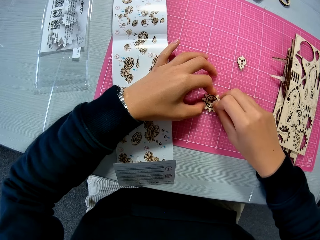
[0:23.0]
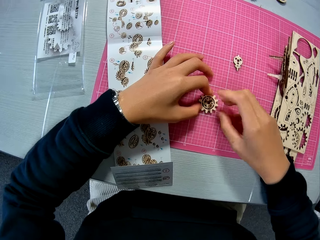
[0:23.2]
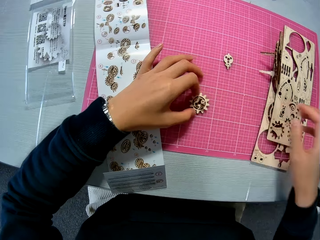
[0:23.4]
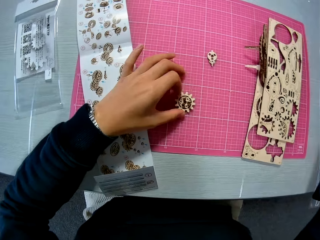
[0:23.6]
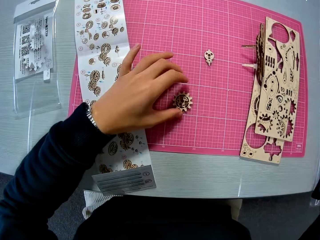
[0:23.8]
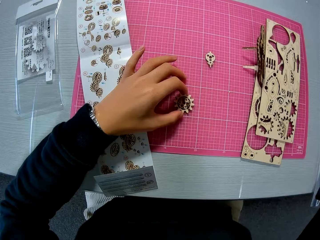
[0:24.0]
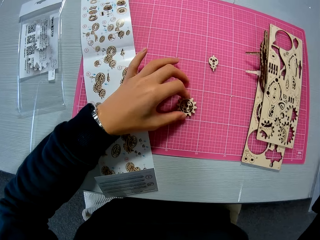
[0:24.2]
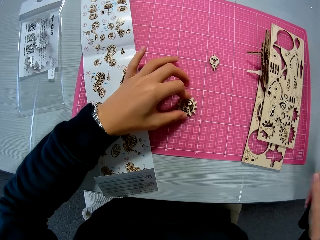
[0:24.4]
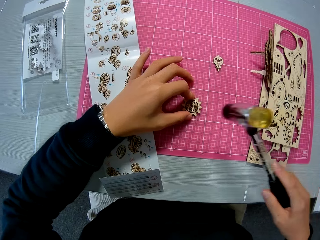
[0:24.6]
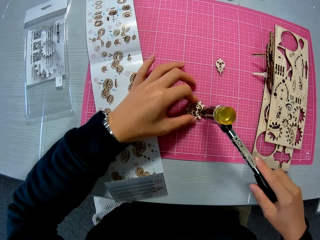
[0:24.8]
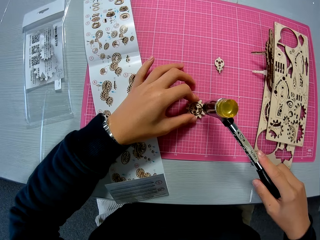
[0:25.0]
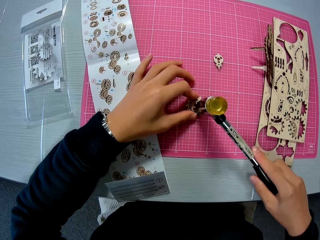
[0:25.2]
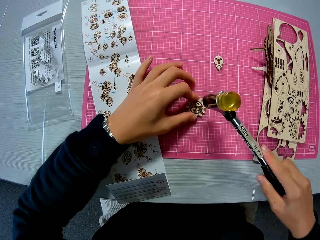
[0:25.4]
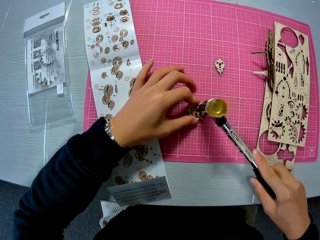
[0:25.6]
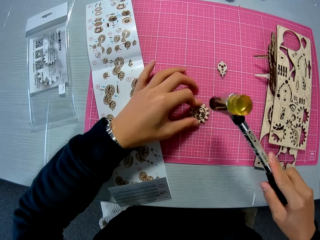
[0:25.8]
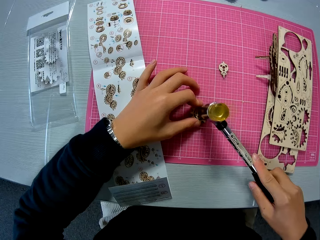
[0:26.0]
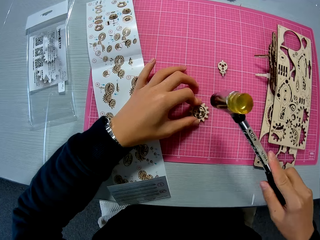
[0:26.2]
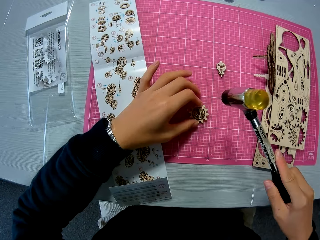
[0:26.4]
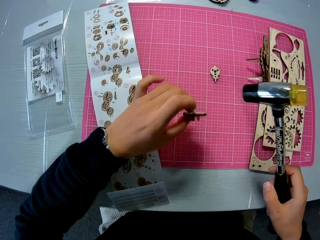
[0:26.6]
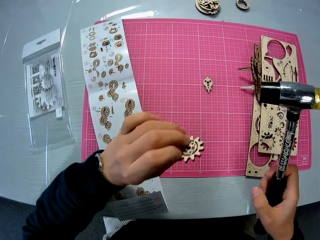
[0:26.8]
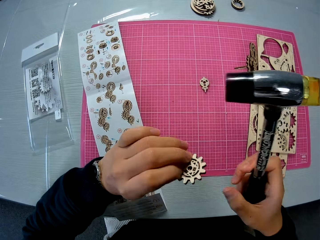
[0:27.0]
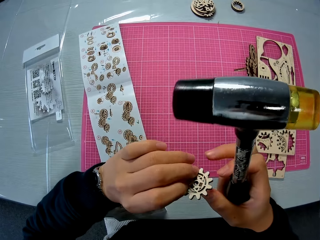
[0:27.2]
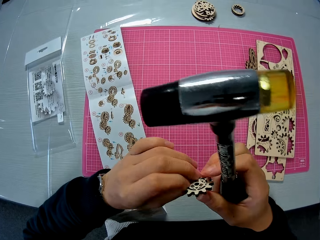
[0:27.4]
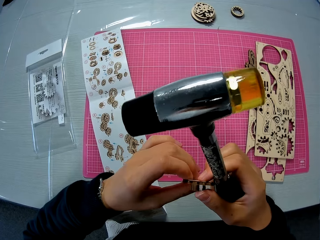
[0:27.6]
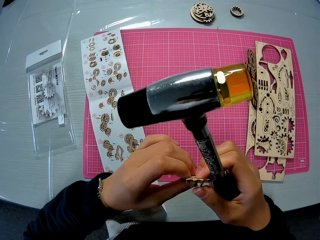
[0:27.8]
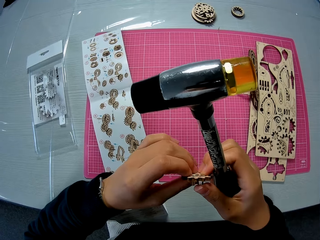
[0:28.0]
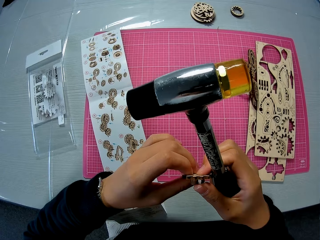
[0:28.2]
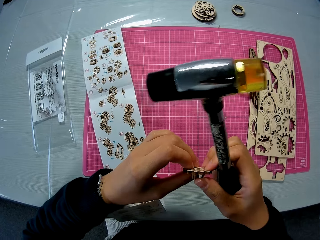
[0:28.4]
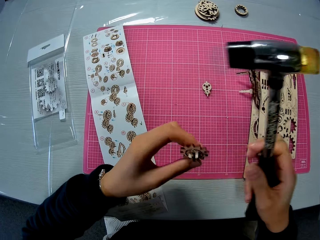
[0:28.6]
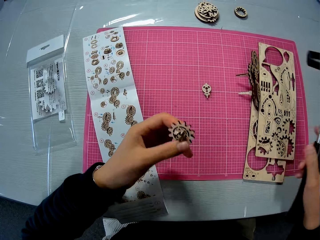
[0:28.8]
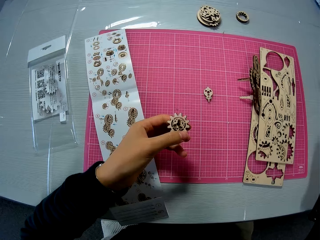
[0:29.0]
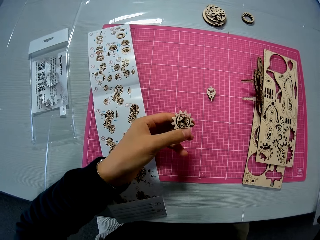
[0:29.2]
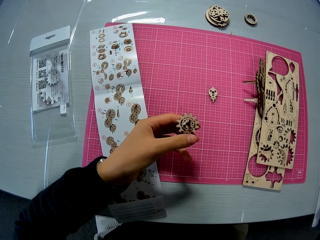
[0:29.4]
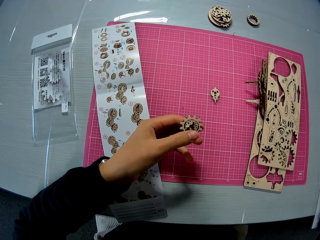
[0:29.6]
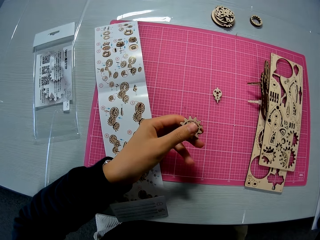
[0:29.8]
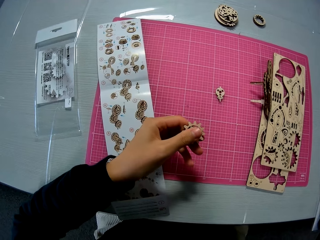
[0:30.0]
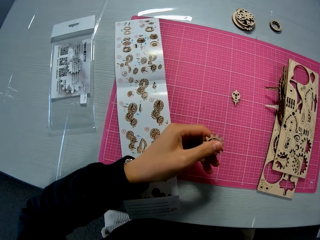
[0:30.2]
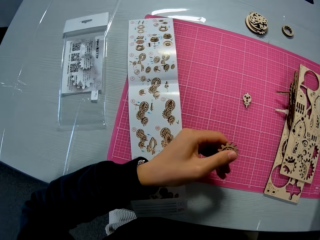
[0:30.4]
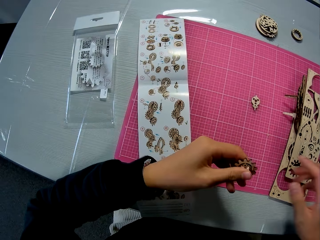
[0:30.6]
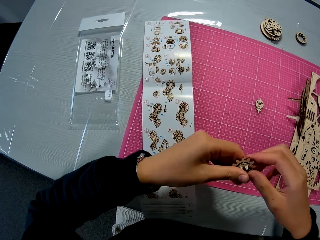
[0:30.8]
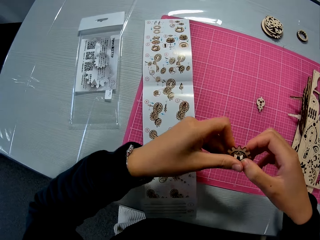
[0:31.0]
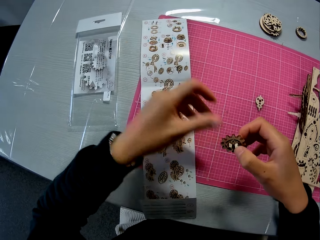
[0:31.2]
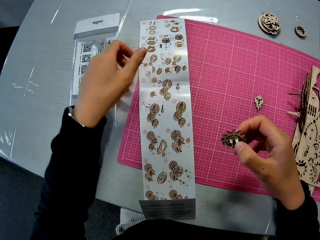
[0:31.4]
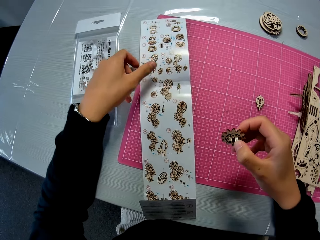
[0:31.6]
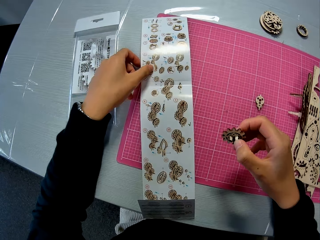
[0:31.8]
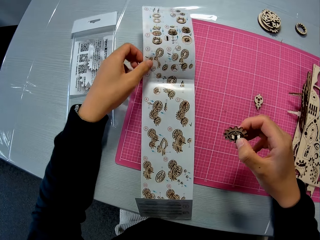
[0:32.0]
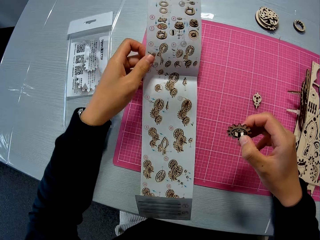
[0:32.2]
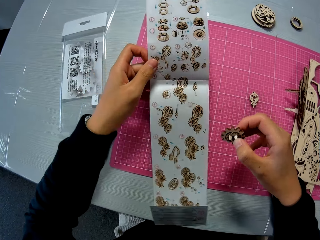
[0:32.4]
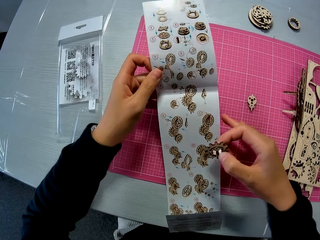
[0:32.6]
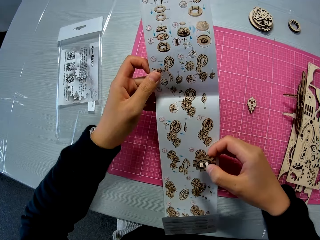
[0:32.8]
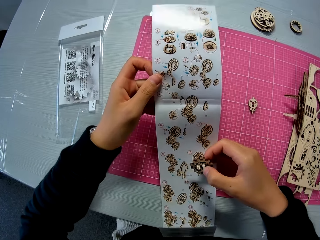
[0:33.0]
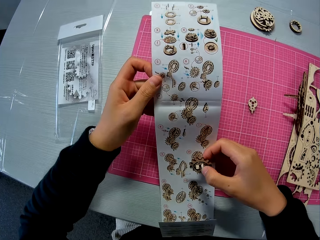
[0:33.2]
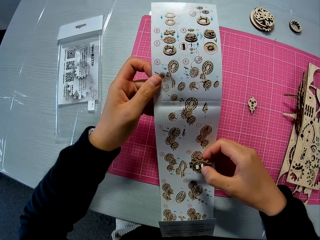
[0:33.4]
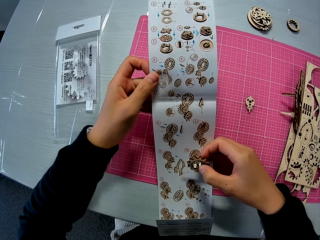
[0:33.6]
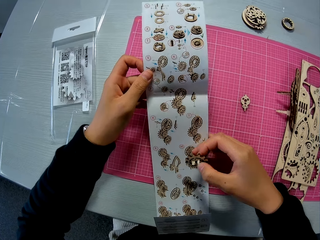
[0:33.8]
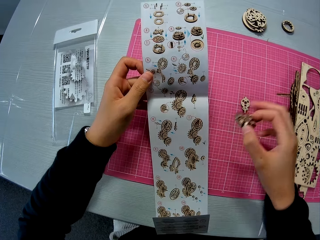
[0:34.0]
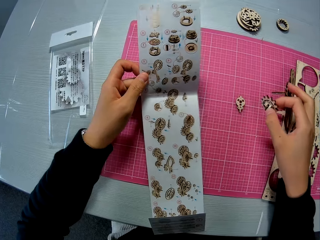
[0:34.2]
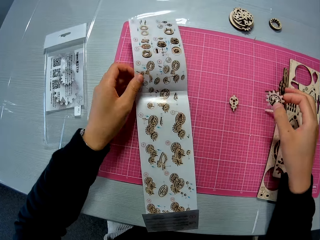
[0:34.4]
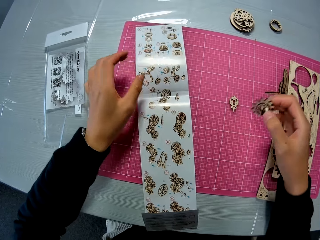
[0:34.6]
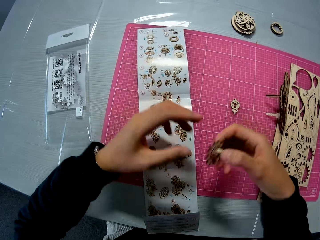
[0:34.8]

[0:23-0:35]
The camera wearer picks up the soft tip hammer from the table with his right hand. He hits the hammer on the wooden pieces. He picks up the wooden pieces from the table mat. He checks the wooden pieces in his hand. He holds the wooden pieces with his hands. He places the soft tip hammer on the table. He picks up a design sheet or laser cut wood craft kit manual from the table mat with his left hand. He holds the design sheet. He studies the design sheet.

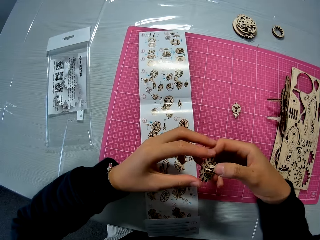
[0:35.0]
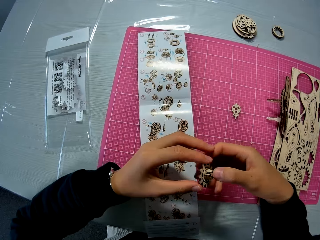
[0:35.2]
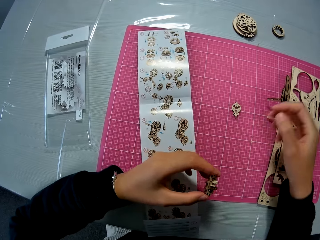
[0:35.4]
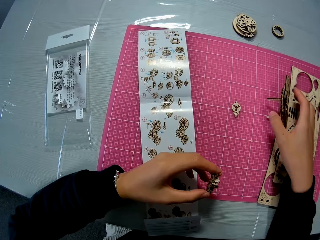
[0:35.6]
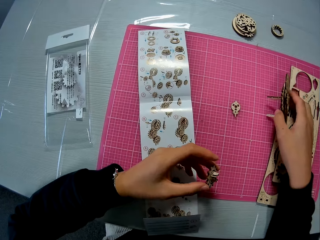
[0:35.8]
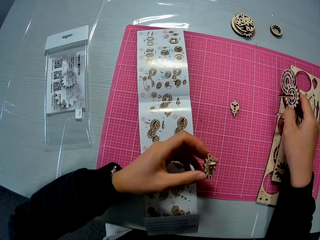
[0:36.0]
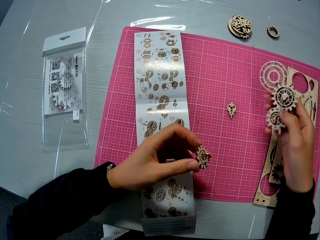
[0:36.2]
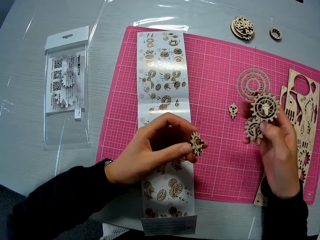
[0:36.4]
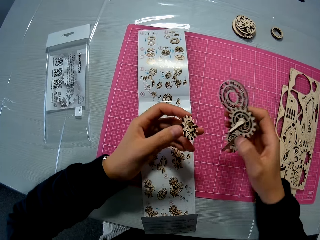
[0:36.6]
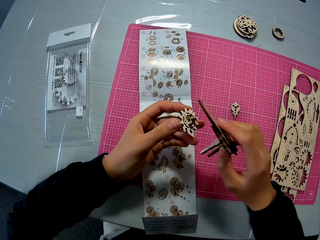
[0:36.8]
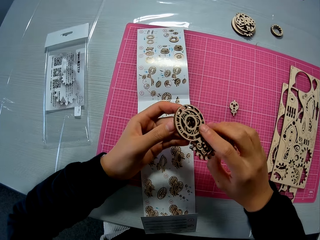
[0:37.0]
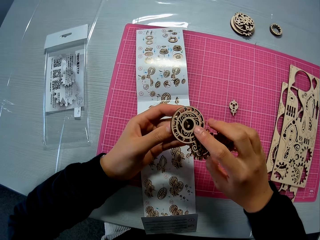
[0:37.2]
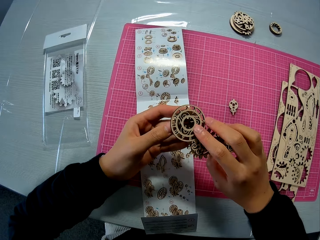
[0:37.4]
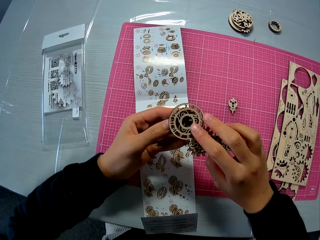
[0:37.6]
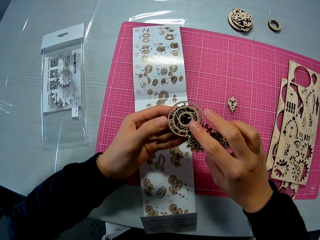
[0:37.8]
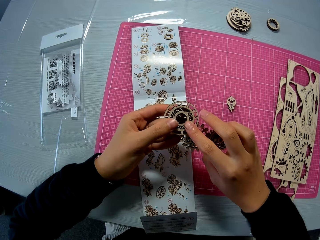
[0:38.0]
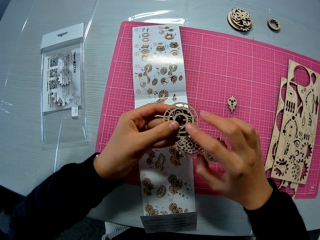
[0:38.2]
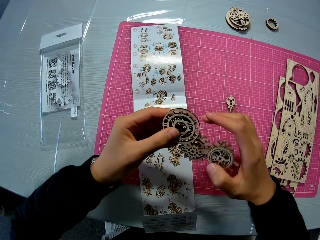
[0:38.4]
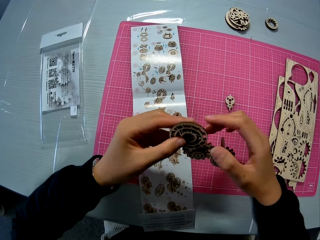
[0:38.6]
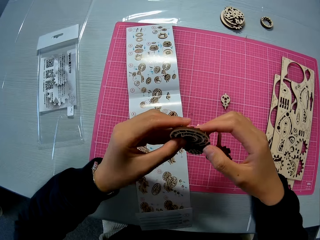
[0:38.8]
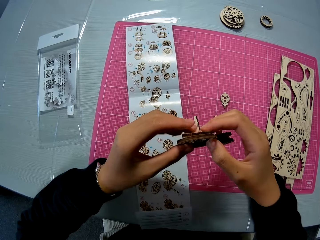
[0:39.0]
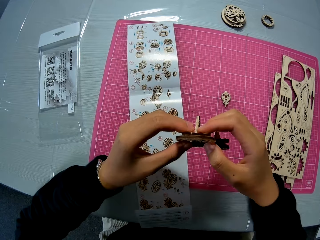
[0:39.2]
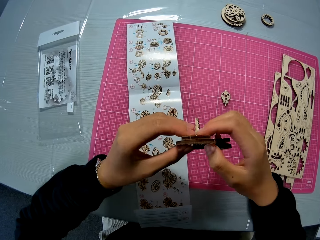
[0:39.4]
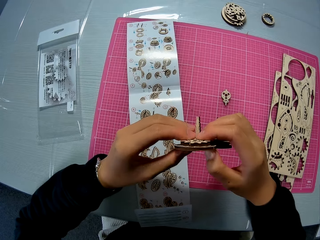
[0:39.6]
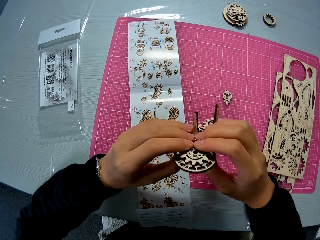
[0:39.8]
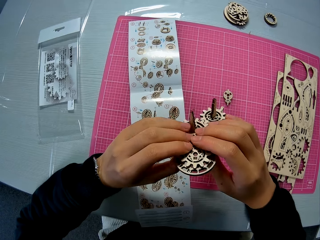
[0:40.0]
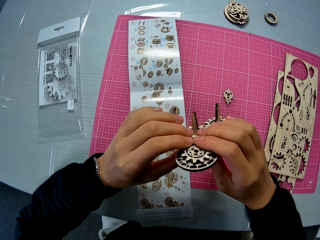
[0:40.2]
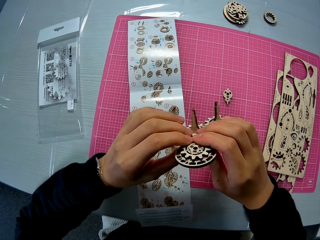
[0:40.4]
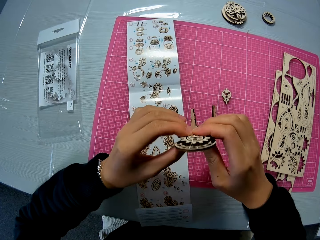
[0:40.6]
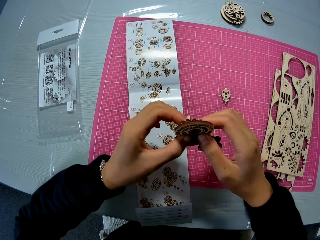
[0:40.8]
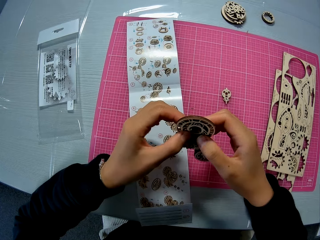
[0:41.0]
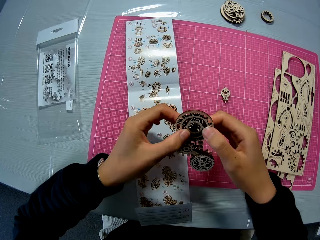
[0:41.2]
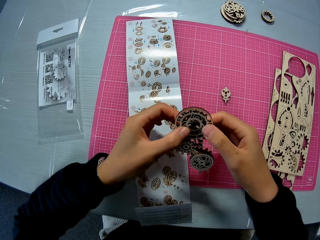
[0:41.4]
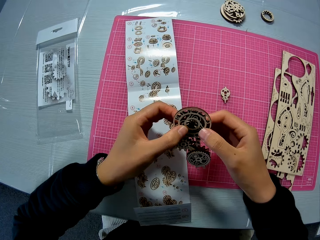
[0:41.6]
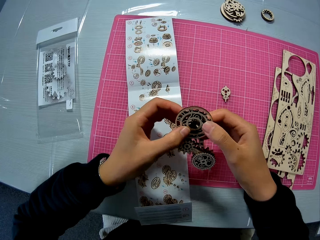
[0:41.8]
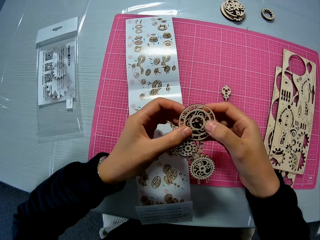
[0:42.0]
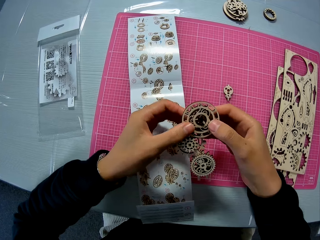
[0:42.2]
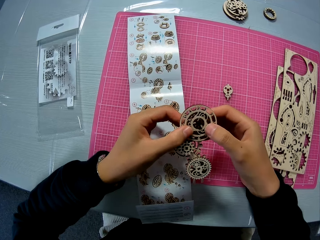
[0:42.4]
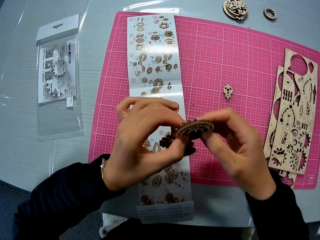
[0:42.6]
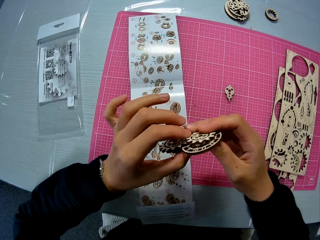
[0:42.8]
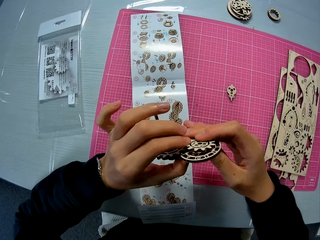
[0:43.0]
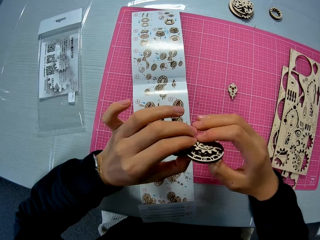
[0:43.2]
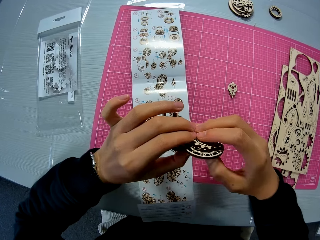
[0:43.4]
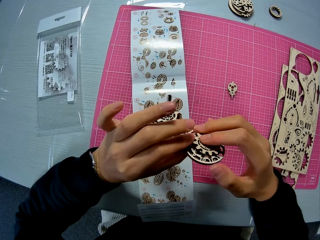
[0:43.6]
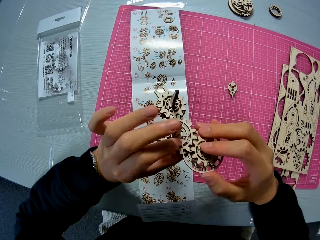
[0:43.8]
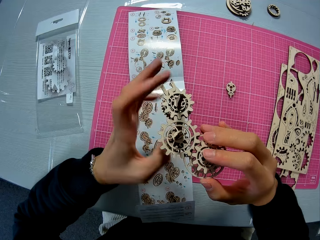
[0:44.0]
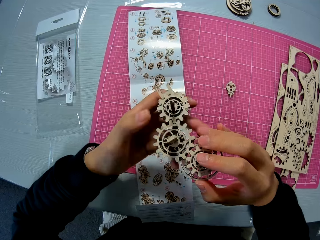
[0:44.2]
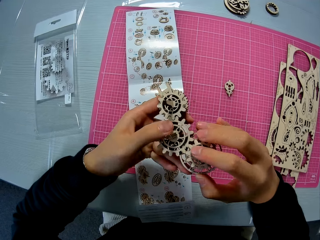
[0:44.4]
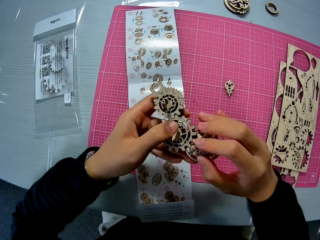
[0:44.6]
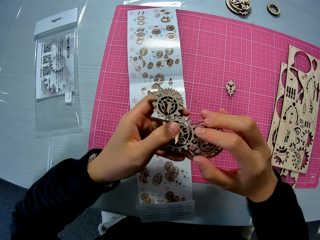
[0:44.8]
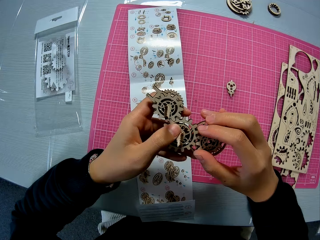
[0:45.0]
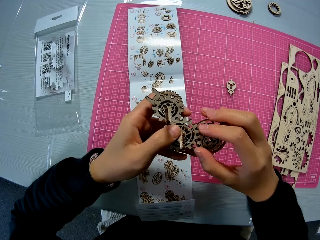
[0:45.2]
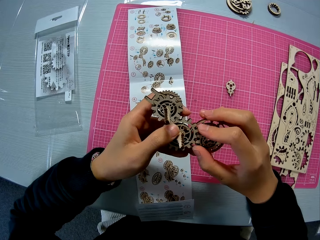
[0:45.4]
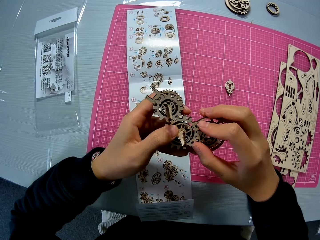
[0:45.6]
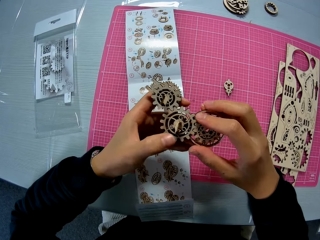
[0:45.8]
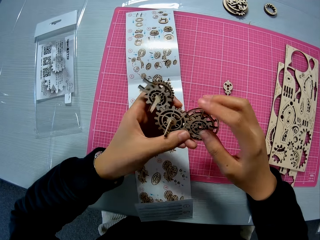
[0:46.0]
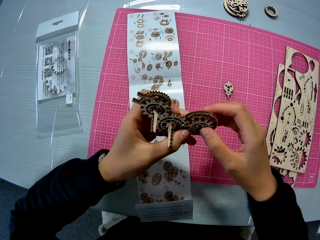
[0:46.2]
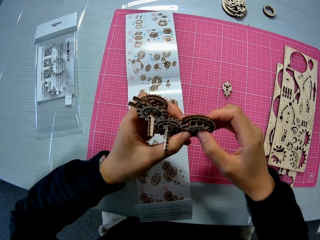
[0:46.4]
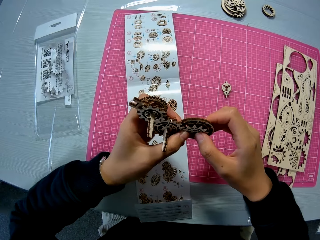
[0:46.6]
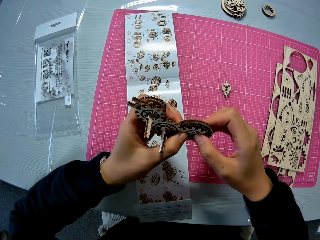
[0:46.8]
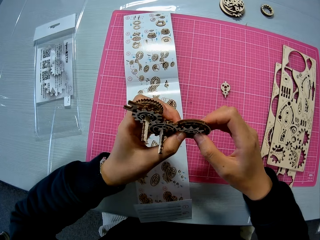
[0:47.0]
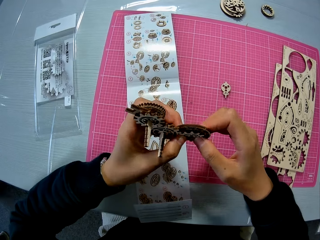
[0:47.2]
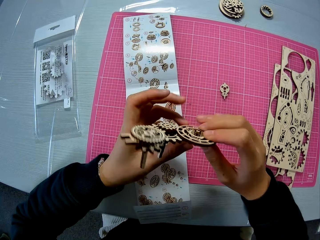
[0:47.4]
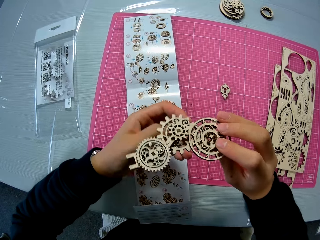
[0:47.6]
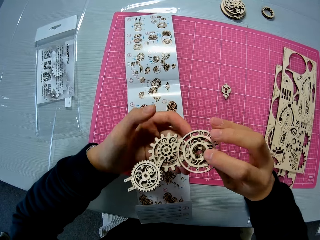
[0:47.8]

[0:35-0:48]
The camera wearer drops the design sheet on the table mat. He transfers the wooden pieces from his right hand to his left hand. He holds the model pieces. He picks up a wooden mechanical model from the table mat with his right hand. He fixes the wooden pieces and the wooden mechanical model together. He turns the model pieces. He turns the model pieces again. He joins the model pieces. He turns the model pieces. He joins the model pieces.
